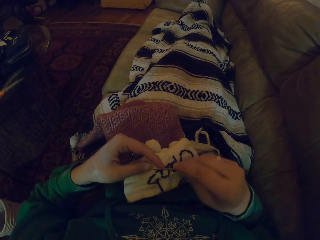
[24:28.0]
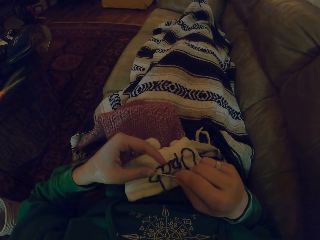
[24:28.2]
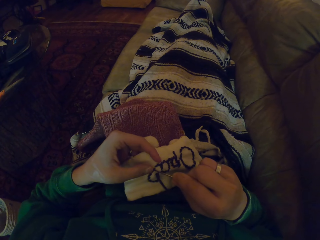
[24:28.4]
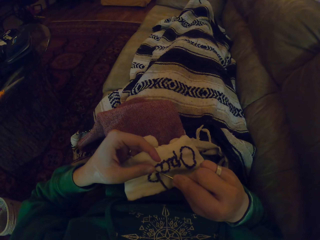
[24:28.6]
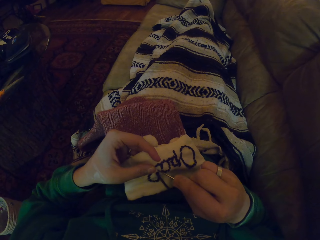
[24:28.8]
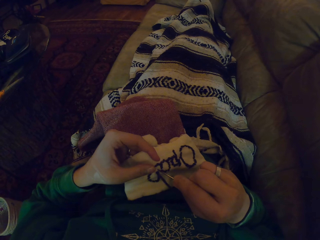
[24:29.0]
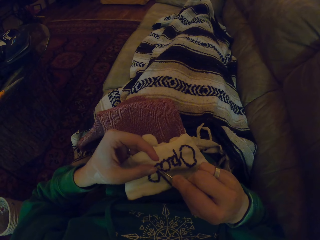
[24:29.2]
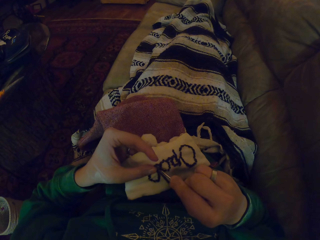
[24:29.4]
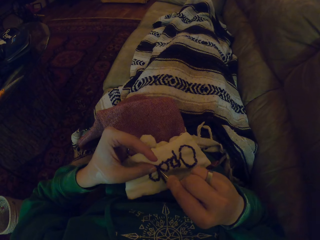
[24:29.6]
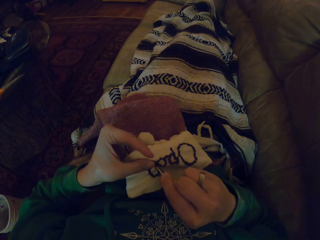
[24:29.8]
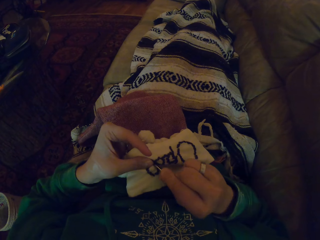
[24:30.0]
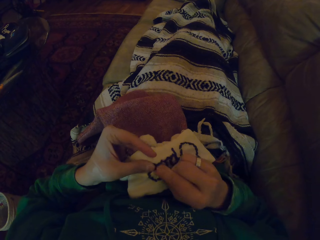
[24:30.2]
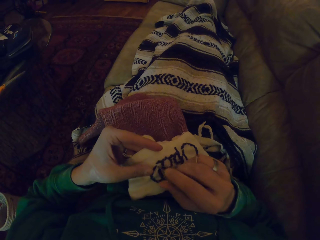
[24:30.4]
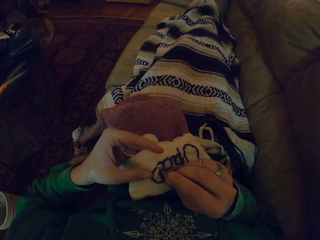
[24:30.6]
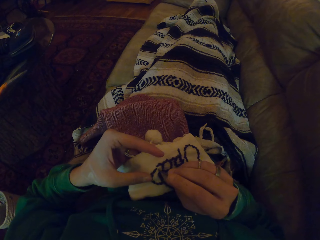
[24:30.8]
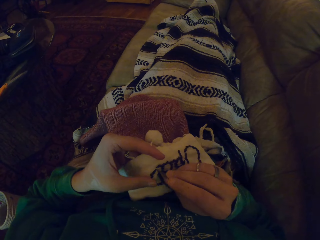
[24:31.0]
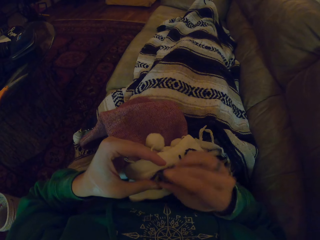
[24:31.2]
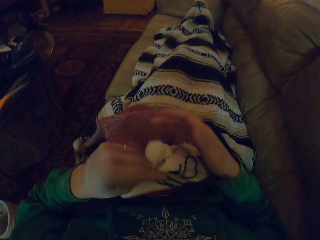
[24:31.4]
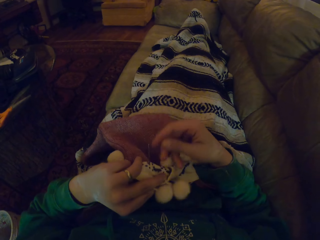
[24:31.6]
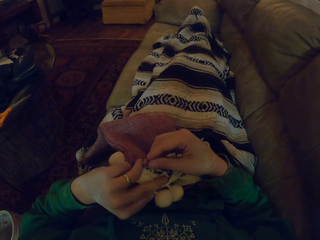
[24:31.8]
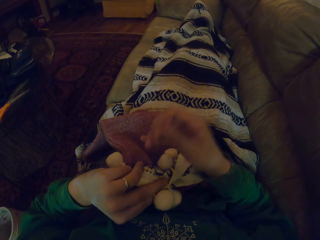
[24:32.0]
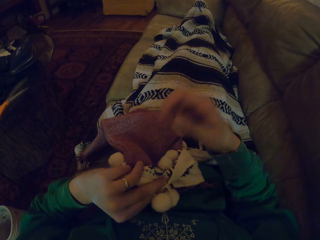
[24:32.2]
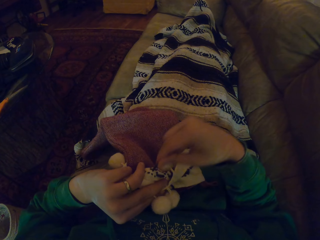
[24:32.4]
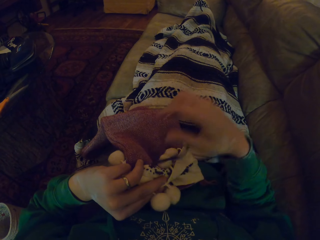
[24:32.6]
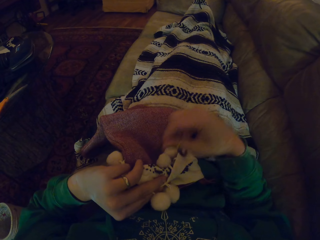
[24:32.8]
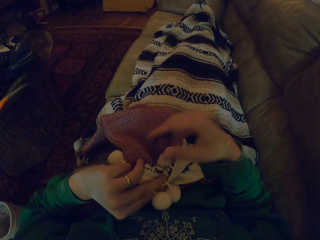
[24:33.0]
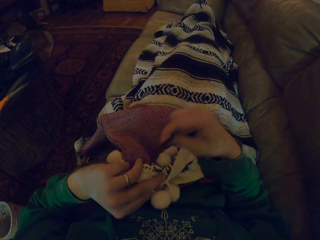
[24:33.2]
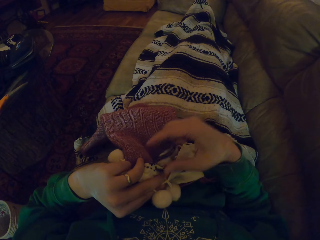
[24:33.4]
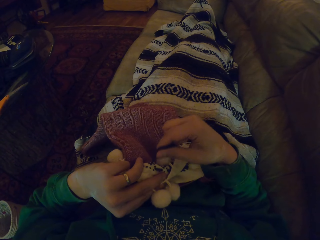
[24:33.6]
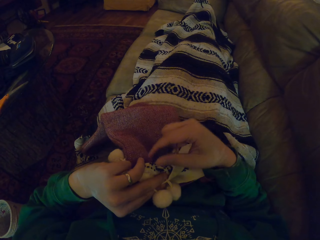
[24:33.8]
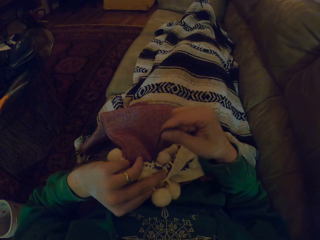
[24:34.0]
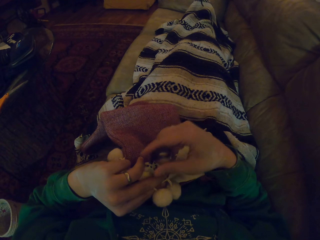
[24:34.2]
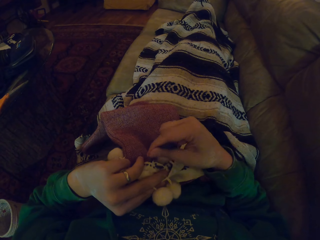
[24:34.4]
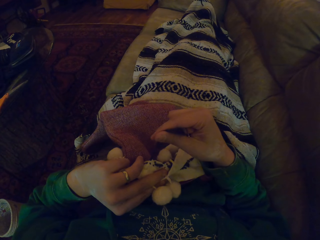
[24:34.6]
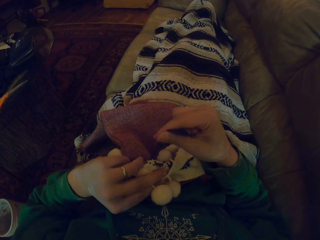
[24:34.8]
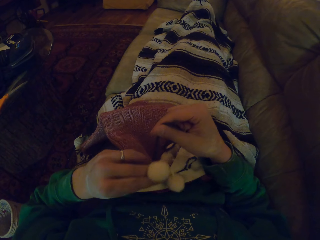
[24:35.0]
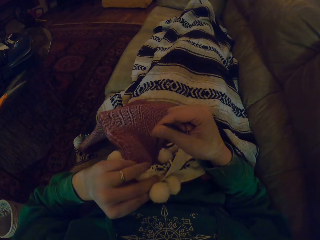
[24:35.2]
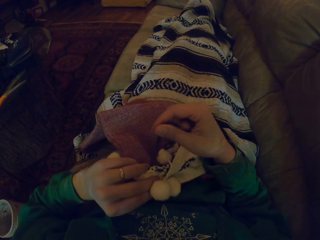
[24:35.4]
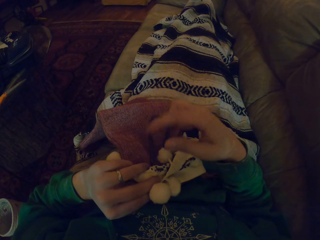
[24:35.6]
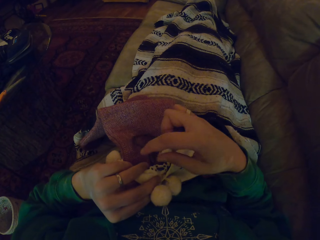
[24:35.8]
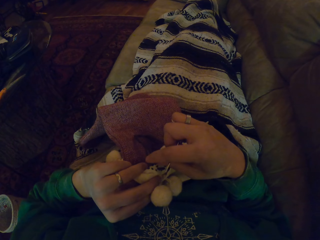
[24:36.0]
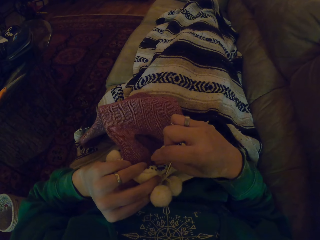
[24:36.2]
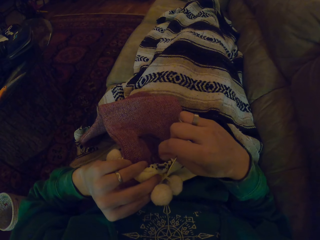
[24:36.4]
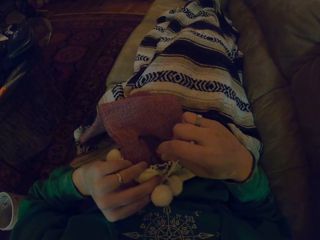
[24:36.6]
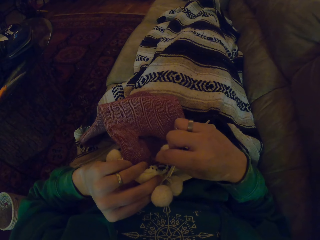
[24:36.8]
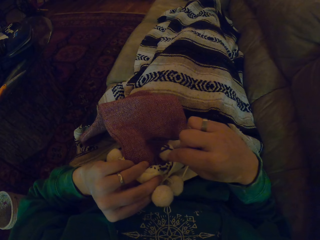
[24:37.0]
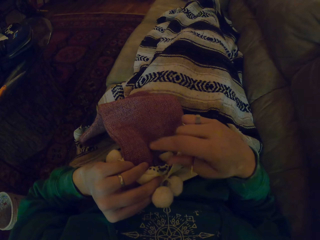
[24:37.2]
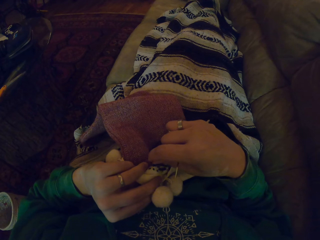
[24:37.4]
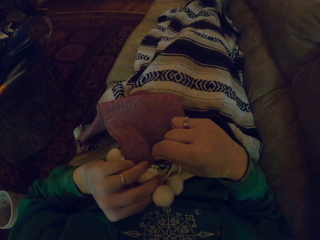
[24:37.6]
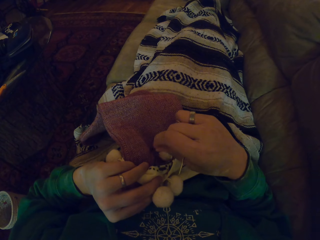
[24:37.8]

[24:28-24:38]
The camera wearer knits the garment. They turn the garment. They pull the thread. They align the thread.

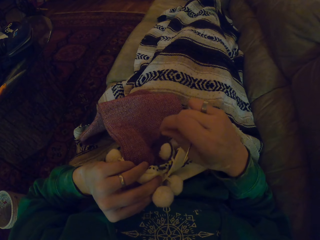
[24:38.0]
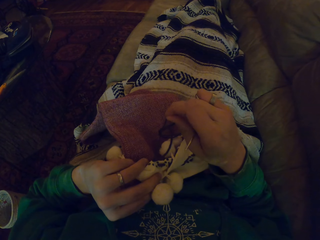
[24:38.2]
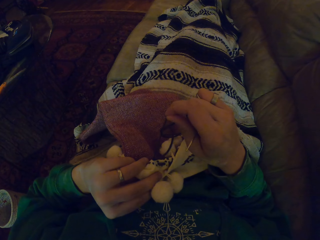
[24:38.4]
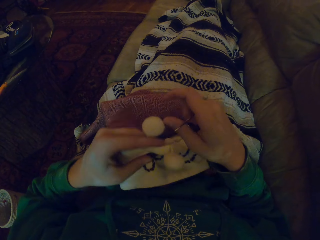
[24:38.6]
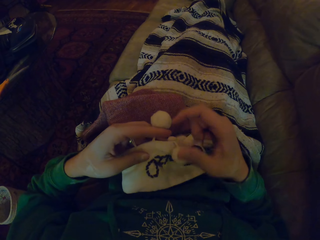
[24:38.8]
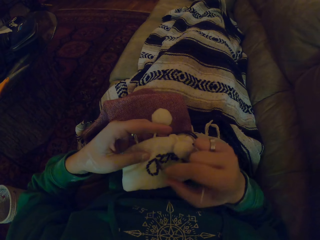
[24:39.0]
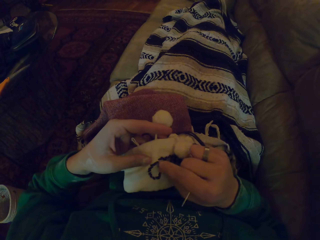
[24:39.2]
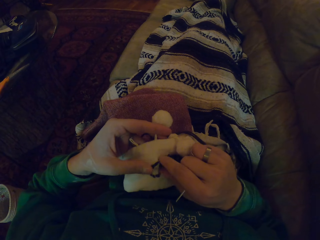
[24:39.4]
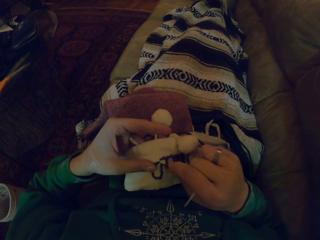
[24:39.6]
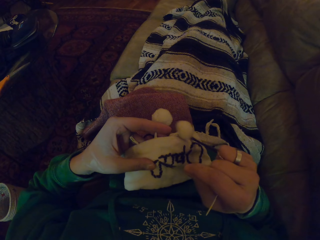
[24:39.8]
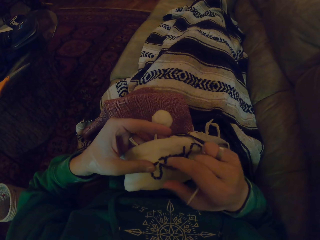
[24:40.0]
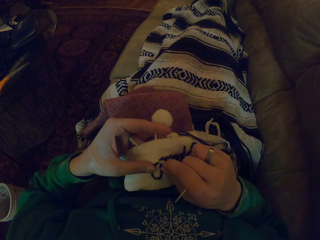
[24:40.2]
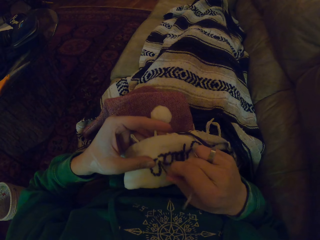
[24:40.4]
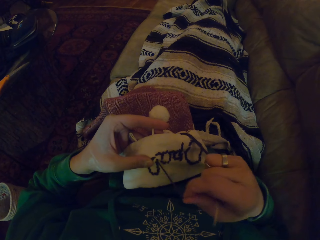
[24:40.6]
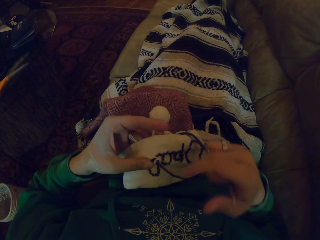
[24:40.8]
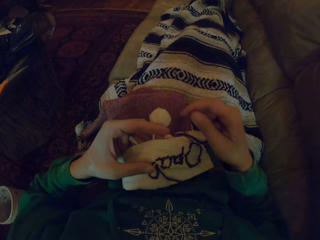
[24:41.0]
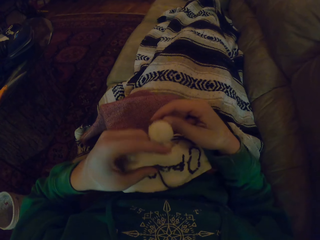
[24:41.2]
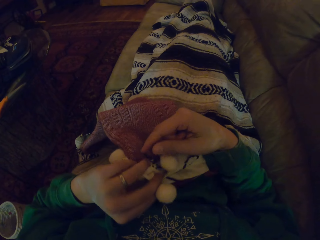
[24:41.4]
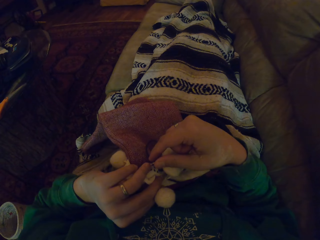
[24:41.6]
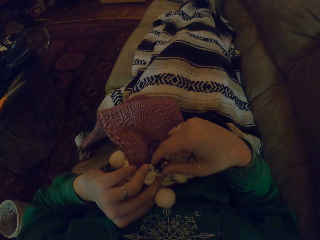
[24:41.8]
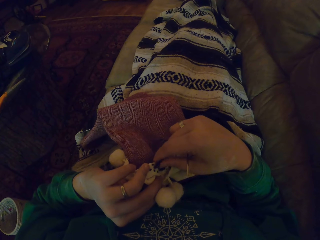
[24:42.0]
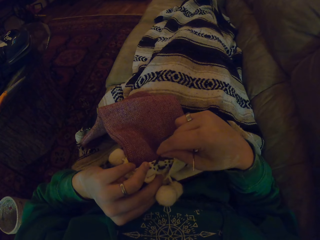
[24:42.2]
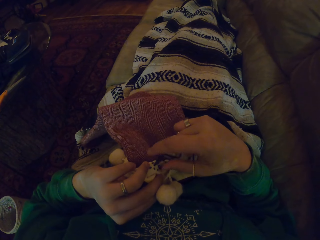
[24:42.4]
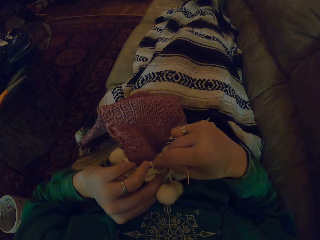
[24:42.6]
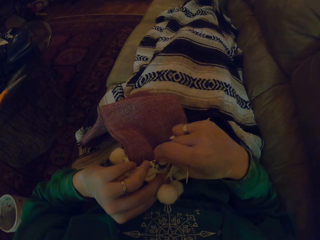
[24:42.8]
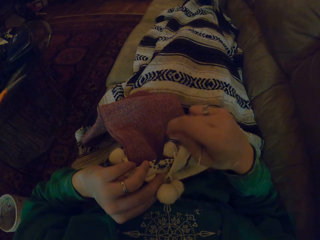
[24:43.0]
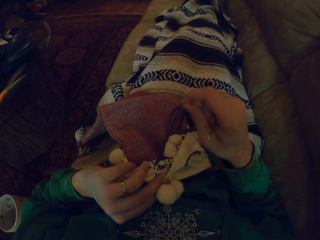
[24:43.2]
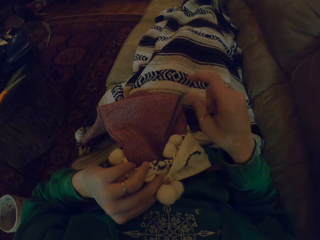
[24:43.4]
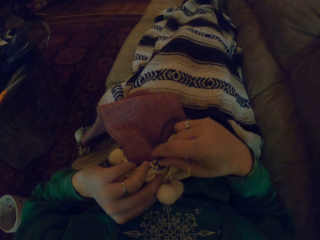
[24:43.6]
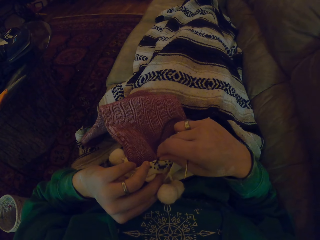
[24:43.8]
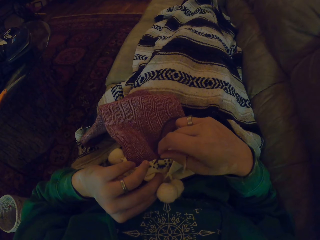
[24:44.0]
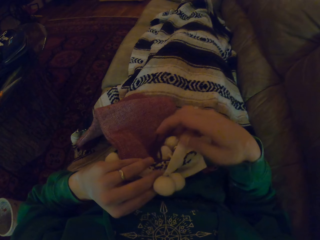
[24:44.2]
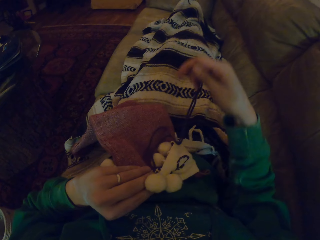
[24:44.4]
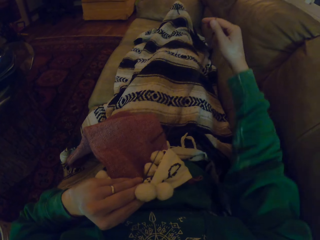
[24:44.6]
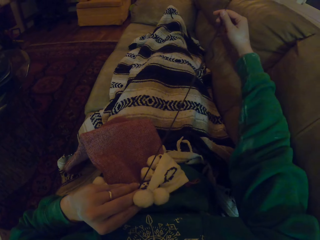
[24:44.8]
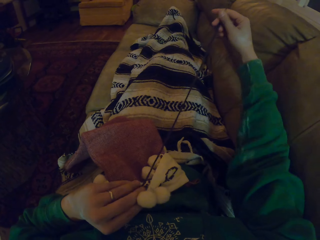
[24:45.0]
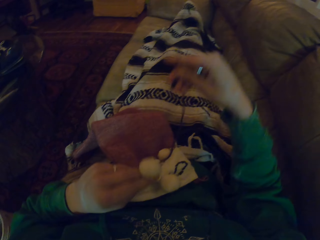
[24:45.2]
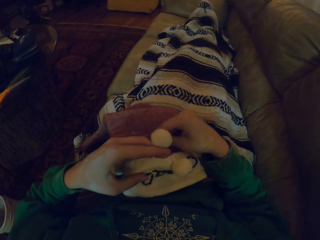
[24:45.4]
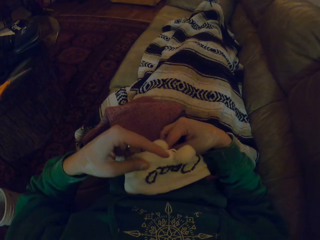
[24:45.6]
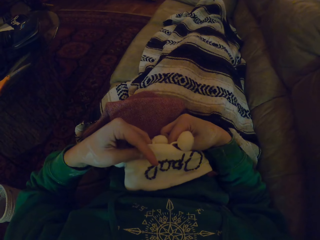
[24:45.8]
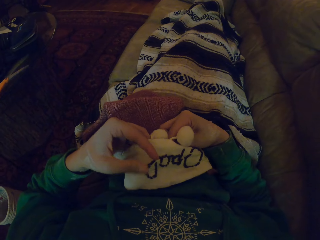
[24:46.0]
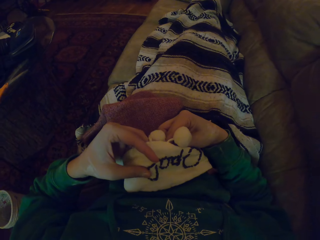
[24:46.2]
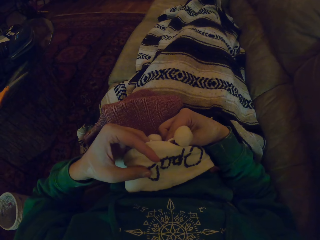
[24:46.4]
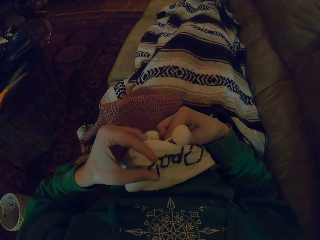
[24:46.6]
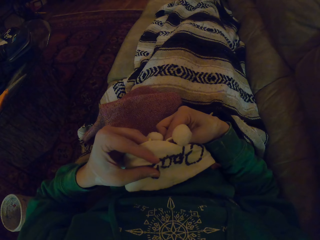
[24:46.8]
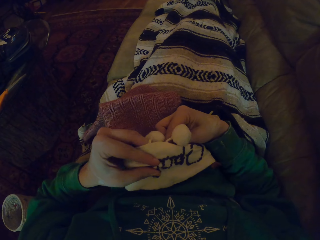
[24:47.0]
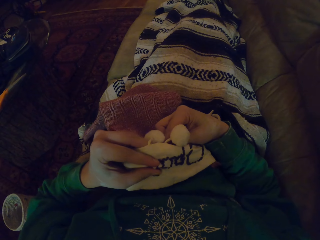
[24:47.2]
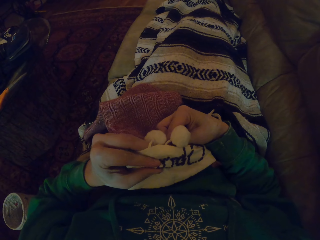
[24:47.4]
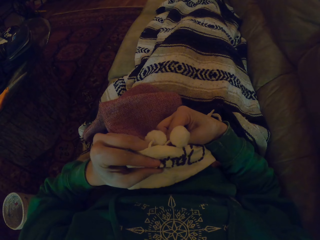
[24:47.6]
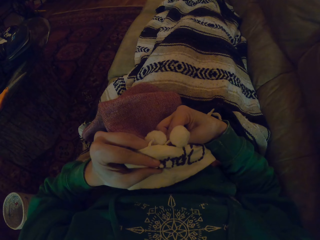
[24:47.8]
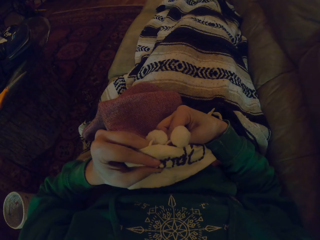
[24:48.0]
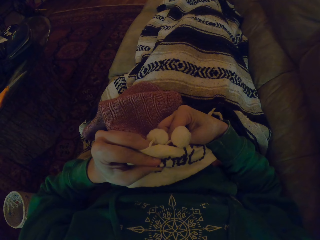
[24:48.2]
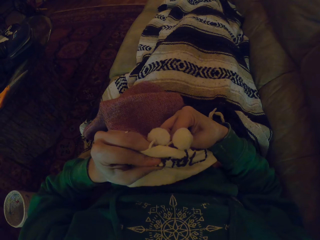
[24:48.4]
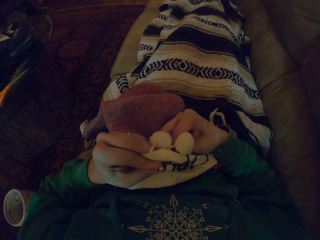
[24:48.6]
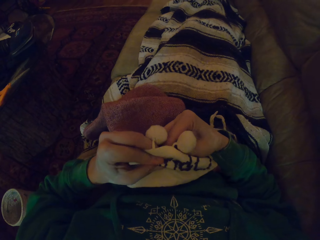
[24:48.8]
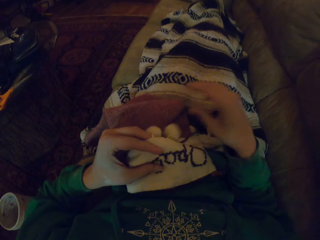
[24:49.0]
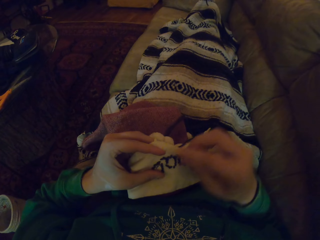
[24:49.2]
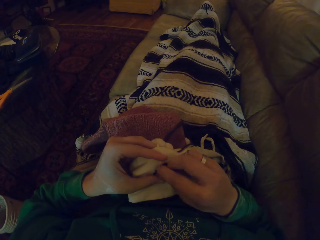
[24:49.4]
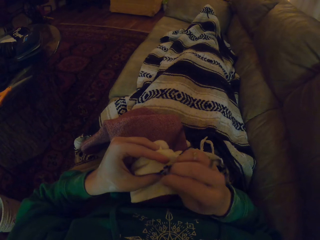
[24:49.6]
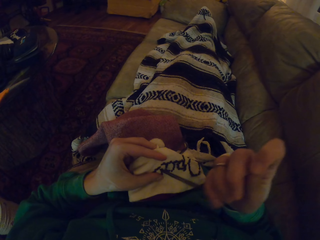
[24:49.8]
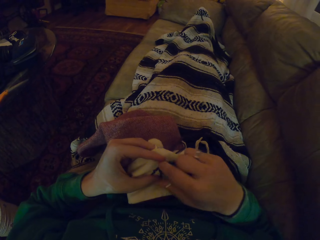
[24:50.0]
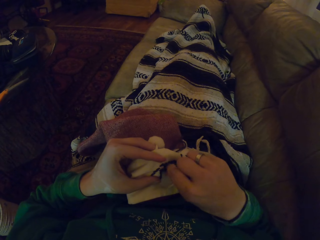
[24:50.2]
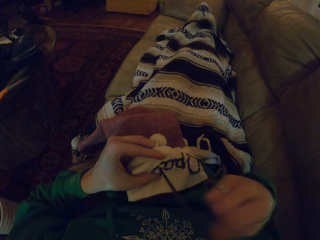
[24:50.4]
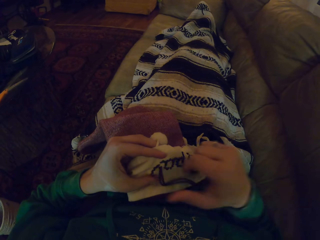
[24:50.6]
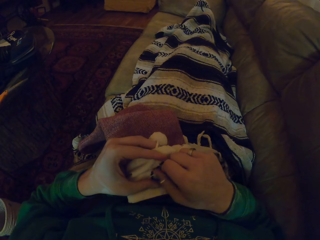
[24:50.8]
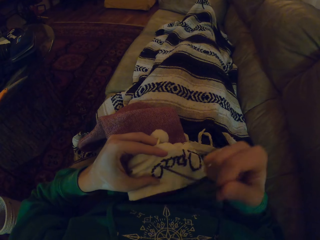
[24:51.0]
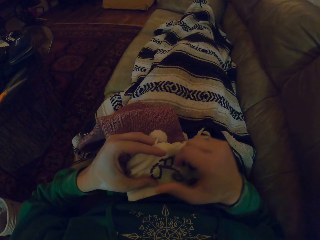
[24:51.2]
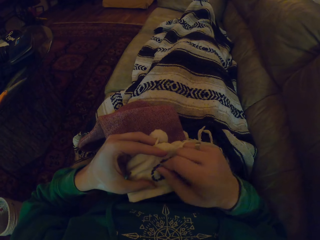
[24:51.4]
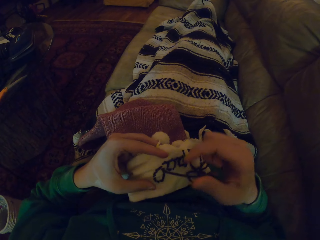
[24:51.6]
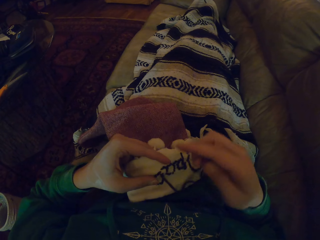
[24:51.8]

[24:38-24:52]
The camera wearer turns the garment. They pull the thread. They turn the garment. They pull the thread. They turn the garment. They knit the garment. They pull the thread.
